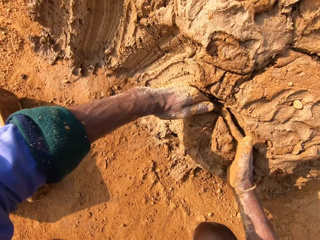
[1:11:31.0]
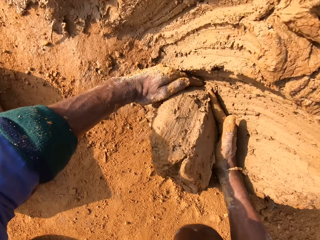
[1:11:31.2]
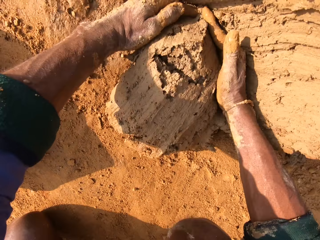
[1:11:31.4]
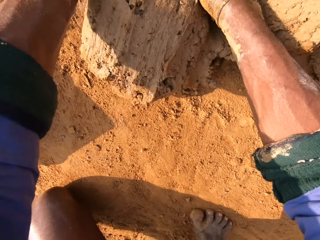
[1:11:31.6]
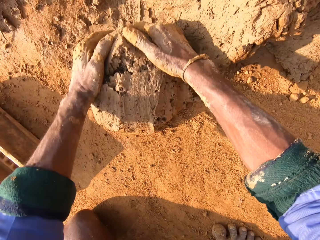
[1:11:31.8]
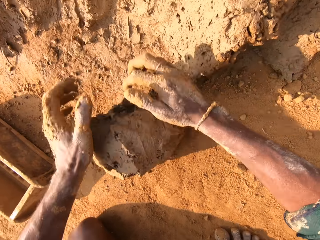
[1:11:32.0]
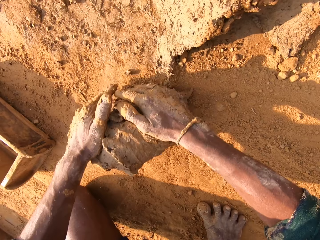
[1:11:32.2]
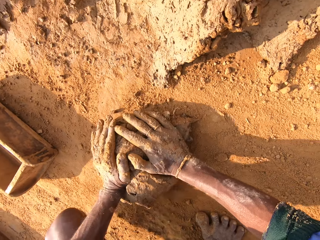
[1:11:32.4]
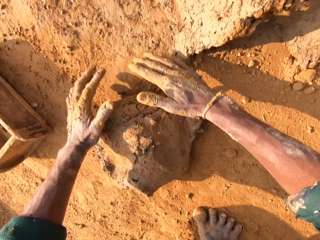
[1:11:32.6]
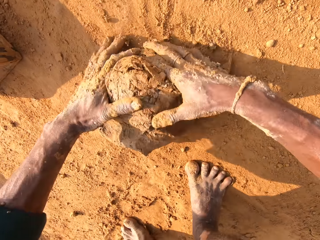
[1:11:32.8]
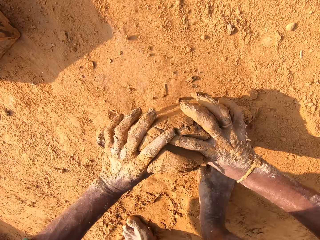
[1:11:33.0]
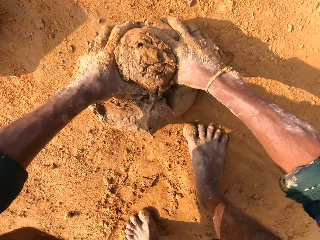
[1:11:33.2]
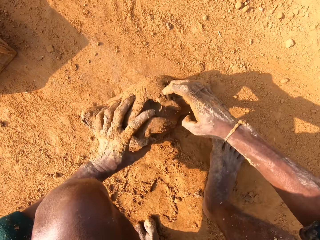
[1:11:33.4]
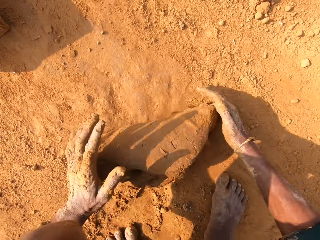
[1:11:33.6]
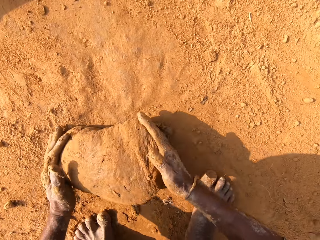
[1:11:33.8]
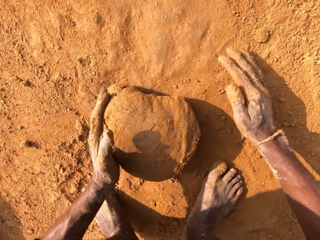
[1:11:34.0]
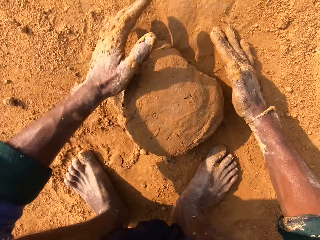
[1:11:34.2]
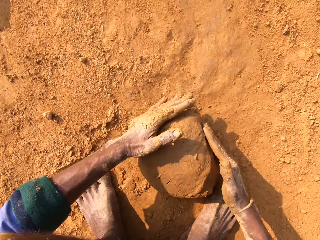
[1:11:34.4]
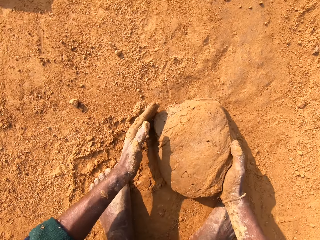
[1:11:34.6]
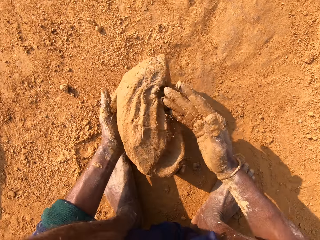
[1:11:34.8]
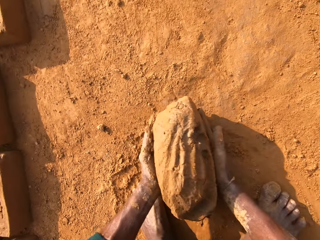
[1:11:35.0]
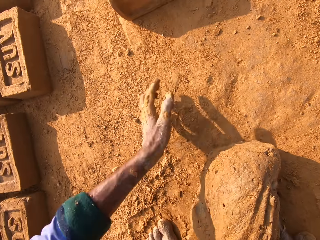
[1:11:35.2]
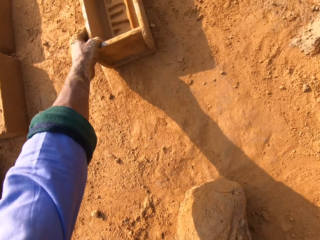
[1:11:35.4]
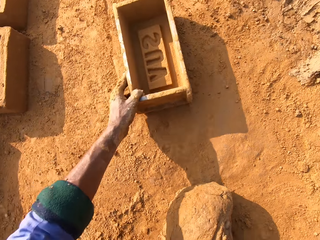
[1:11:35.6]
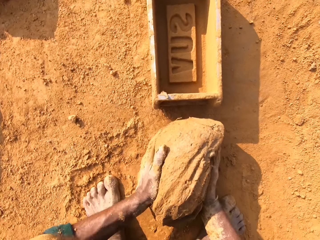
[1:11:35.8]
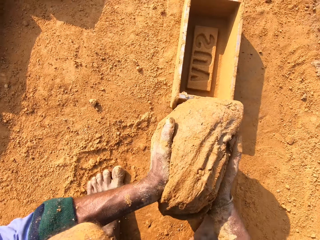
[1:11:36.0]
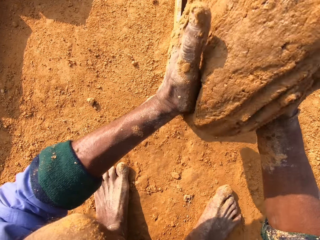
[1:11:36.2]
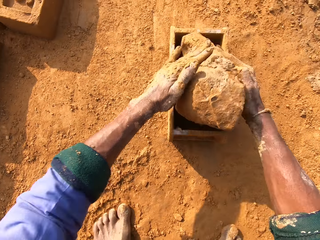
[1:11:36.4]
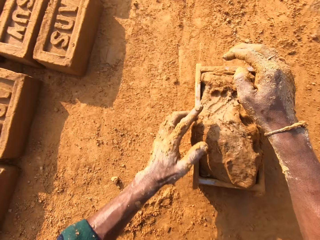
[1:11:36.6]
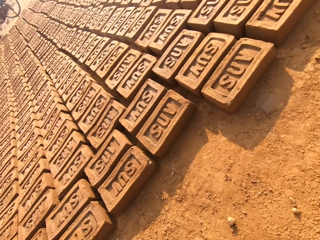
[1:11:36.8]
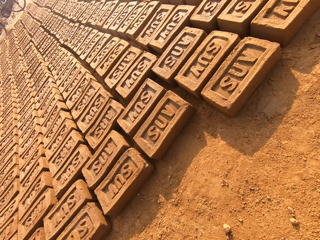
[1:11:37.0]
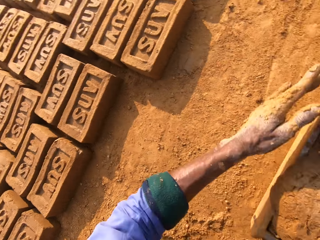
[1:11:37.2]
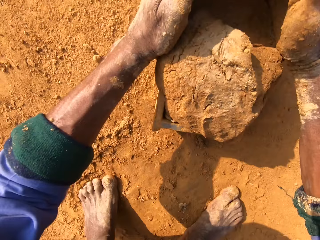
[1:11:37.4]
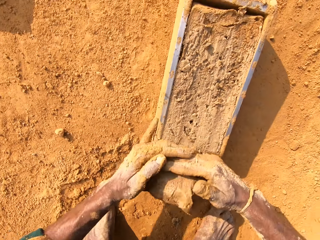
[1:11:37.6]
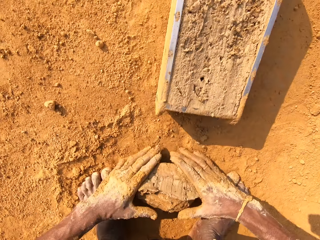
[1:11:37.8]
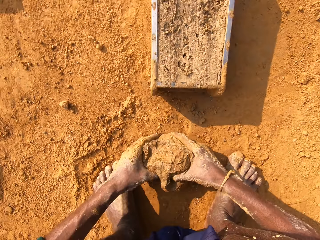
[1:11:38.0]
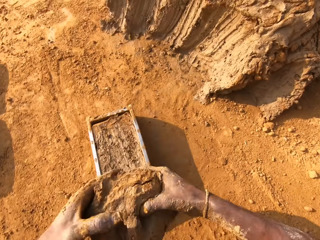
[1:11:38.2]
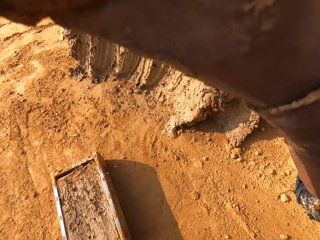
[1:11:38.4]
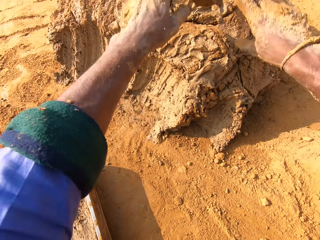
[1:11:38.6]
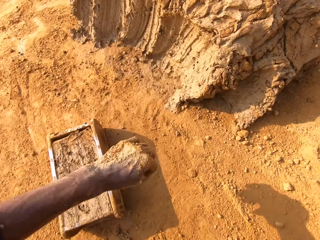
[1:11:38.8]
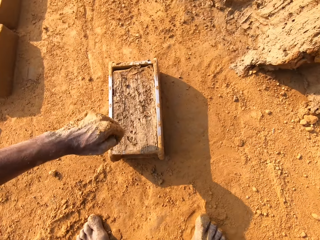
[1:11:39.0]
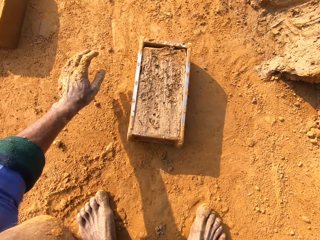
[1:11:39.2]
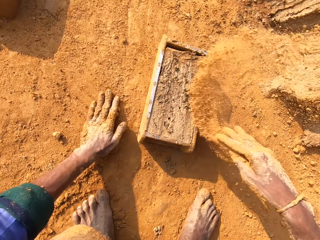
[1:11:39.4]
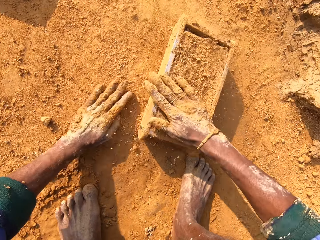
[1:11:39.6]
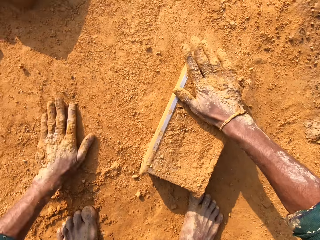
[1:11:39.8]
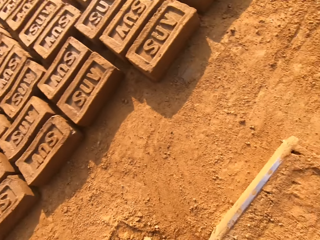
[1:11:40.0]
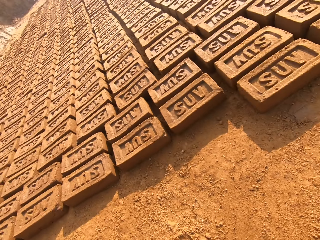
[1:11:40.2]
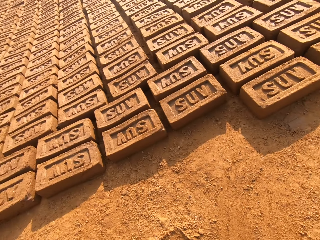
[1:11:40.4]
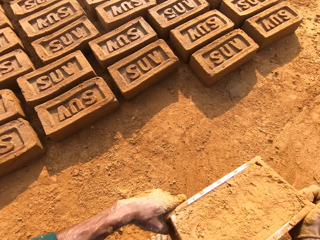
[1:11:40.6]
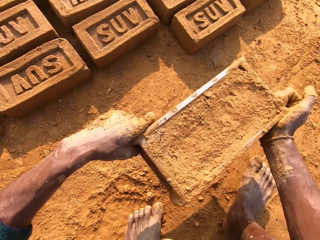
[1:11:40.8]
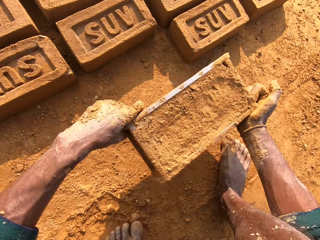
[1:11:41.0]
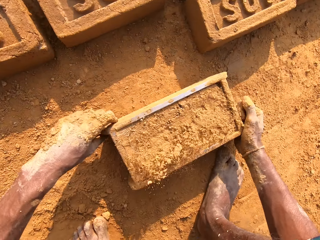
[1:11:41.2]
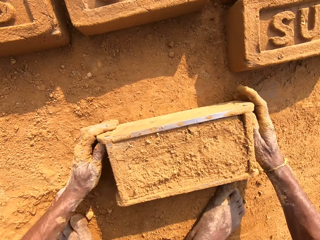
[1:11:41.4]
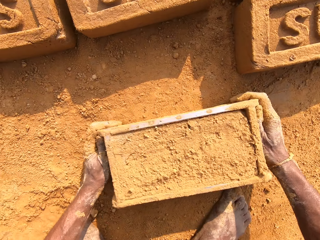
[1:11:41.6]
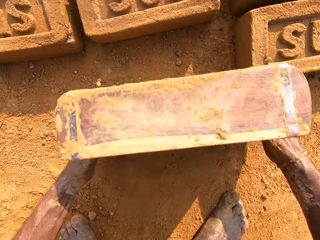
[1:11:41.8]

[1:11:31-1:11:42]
The camera wearer scoops the clay and rolls the clay. They mold mud, put the clay inside the brick mold, remove excess clay, and put back the clay. They put sand on the brick mold.

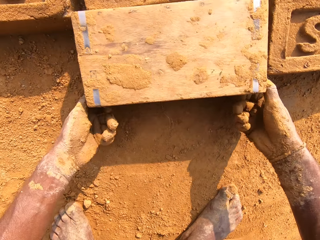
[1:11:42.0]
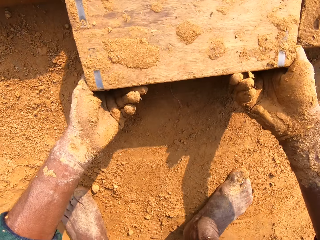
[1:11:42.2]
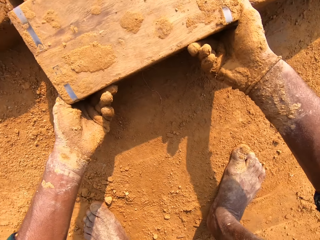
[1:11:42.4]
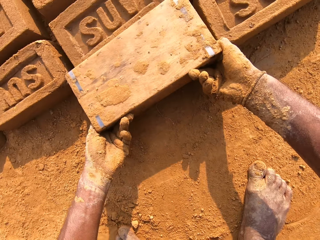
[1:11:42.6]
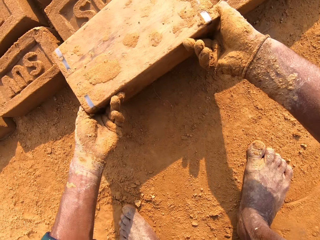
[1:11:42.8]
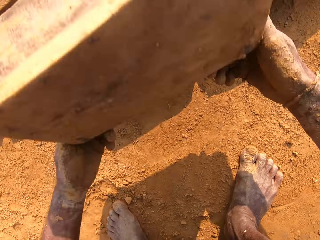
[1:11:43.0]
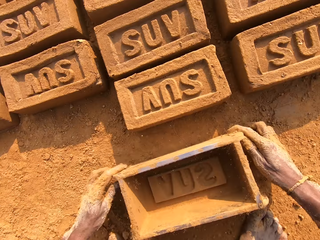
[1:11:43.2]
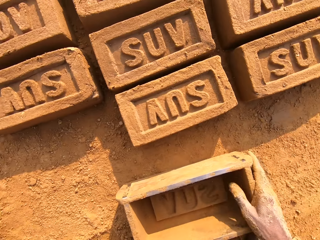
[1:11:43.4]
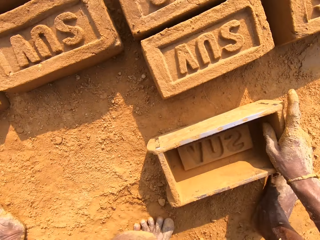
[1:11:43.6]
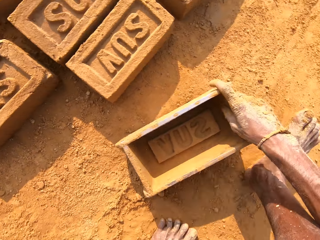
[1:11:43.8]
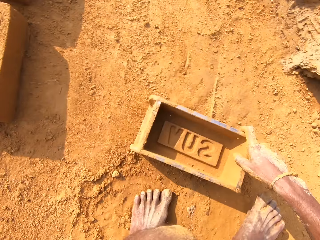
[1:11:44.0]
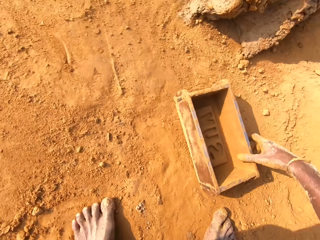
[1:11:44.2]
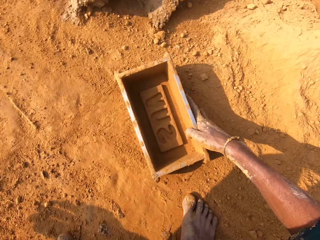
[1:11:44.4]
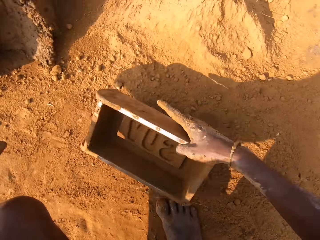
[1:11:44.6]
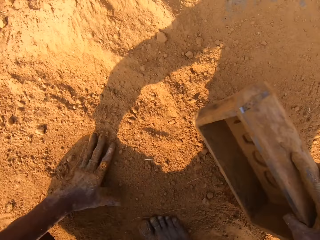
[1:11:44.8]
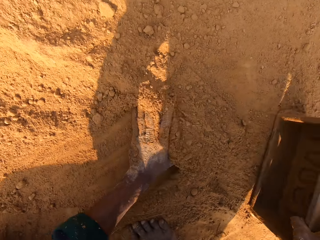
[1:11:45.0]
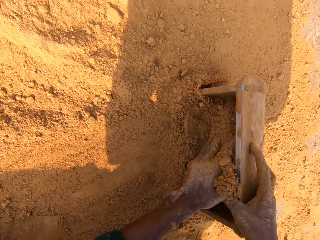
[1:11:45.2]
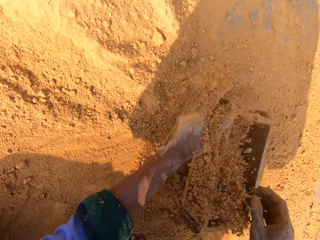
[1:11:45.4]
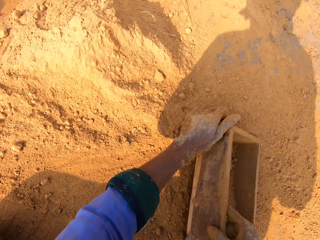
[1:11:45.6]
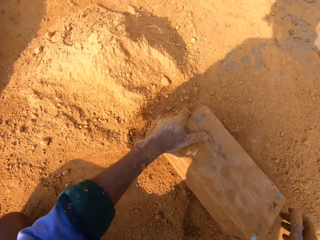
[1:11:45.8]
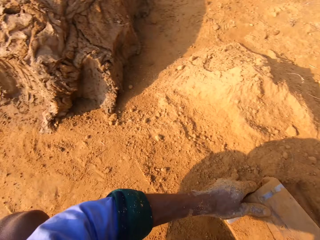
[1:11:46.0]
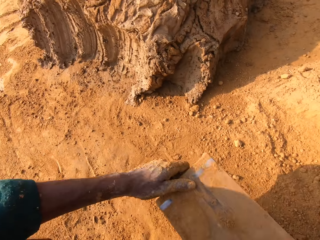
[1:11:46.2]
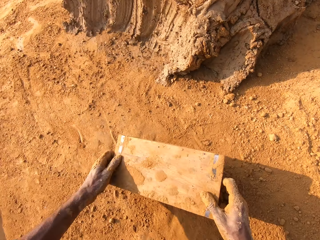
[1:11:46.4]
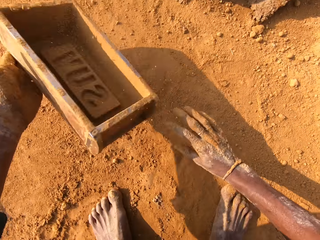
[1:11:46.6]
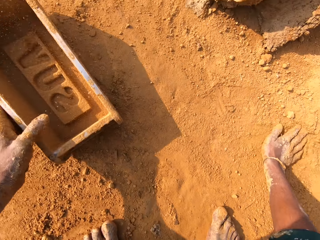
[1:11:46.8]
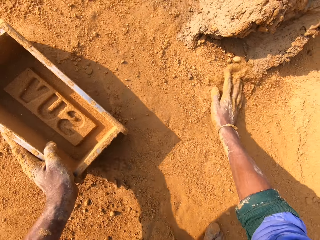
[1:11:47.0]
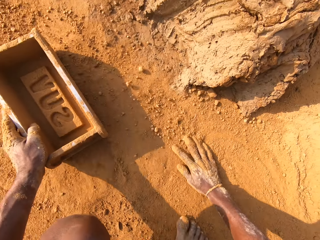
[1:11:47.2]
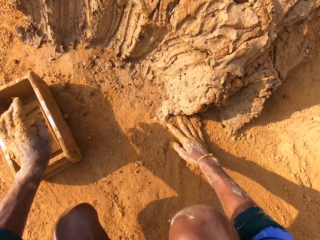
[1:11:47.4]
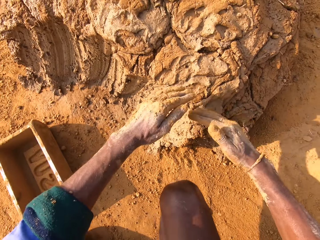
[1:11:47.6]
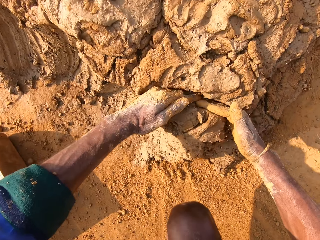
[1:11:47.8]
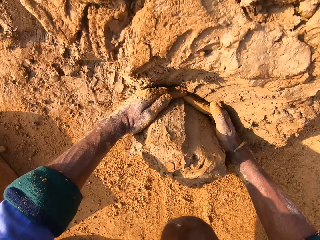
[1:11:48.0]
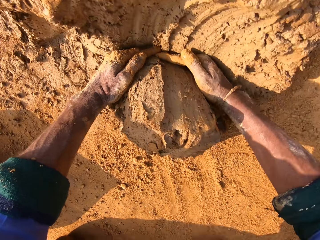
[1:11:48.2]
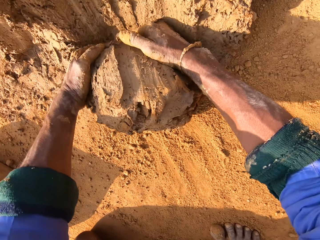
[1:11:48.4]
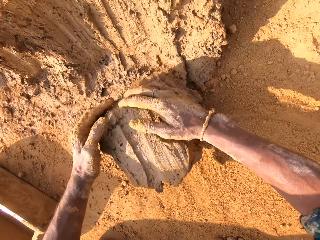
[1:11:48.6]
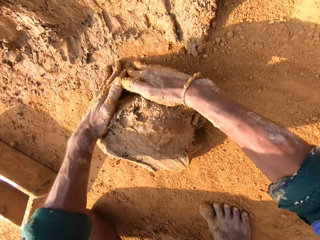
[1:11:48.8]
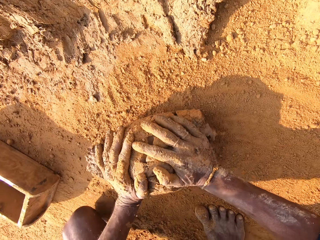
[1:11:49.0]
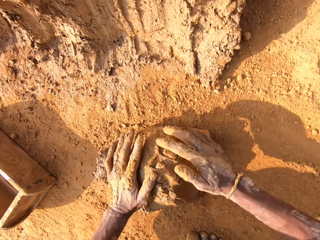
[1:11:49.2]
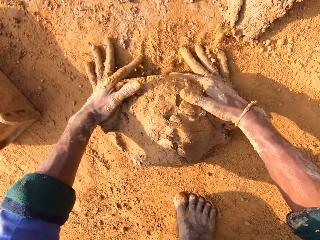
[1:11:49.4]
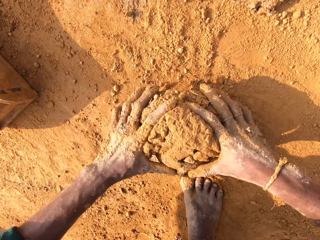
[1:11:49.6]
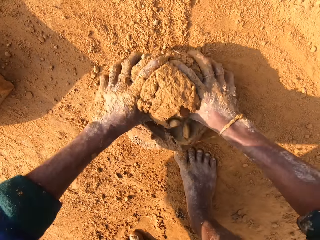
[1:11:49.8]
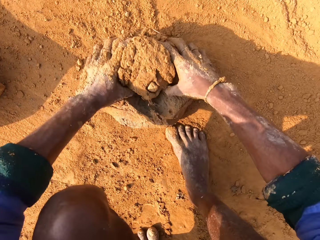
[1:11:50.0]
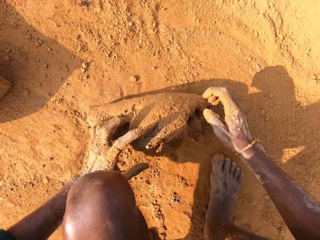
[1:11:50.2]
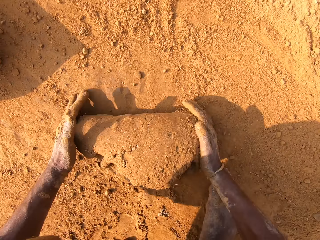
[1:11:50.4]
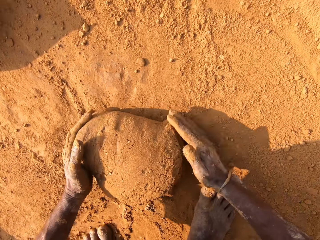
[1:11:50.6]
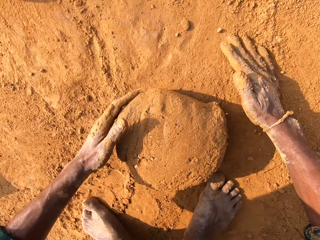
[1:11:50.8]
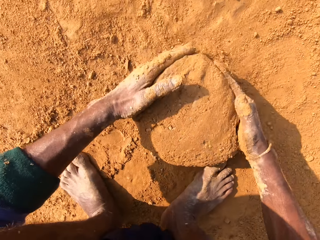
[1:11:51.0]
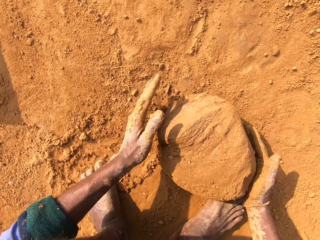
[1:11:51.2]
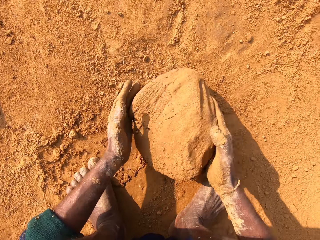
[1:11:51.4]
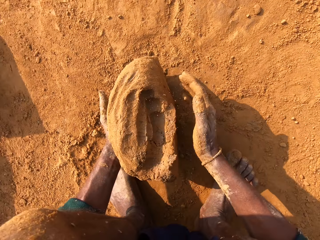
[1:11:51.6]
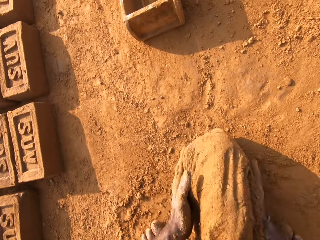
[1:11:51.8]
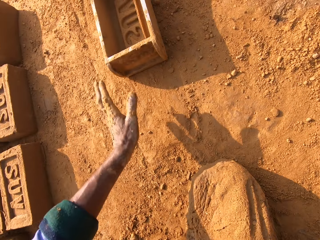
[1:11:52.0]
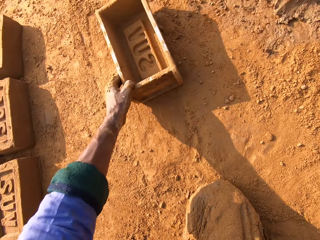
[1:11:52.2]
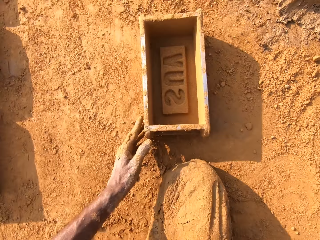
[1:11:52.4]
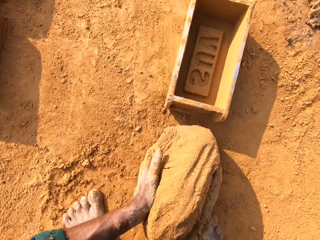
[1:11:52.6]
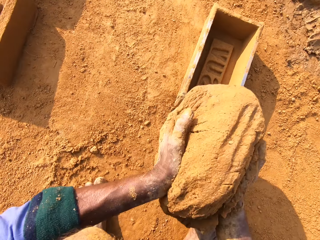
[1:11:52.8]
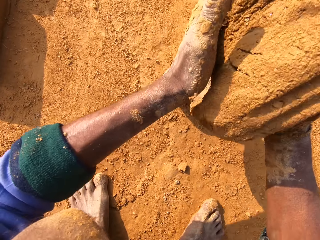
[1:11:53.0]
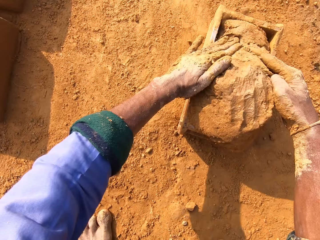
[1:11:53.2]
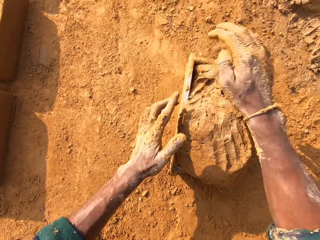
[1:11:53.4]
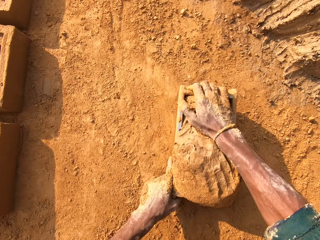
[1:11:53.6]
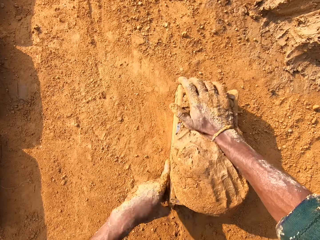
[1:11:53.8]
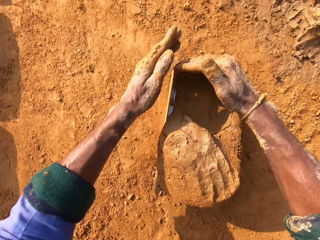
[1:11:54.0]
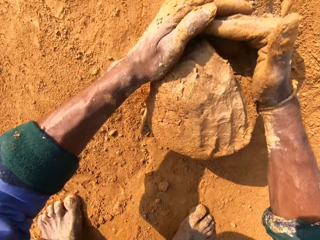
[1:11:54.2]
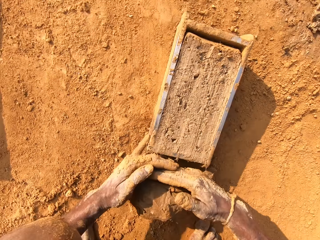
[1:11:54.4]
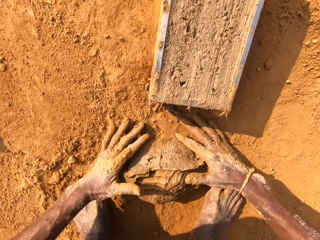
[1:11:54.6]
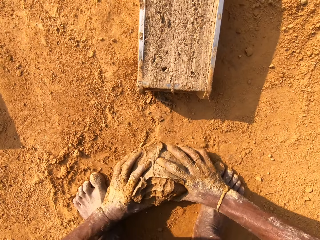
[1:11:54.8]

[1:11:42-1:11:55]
The camera wearer puts the clay brick on the ground. They put sand into the brick mold. They remove sand from the brick mold. They scoop the clay. They roll the clay. They put the clay inside the brick mold.
